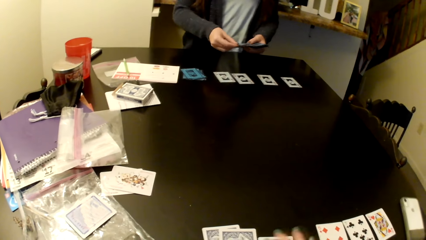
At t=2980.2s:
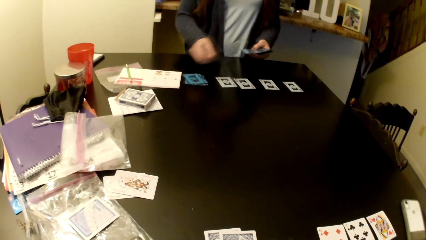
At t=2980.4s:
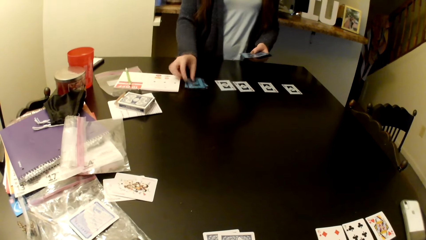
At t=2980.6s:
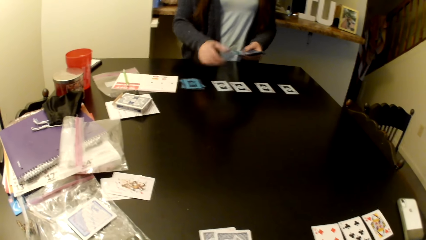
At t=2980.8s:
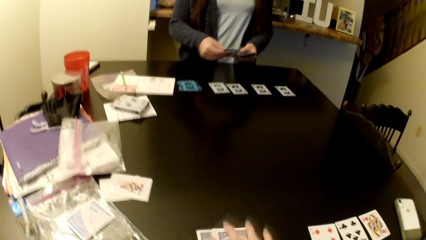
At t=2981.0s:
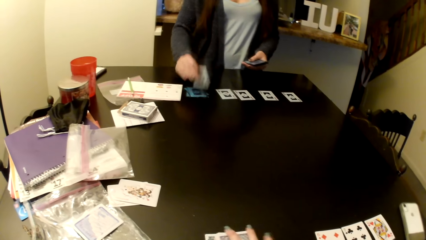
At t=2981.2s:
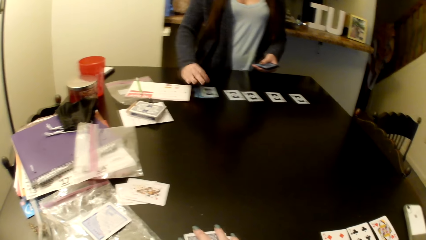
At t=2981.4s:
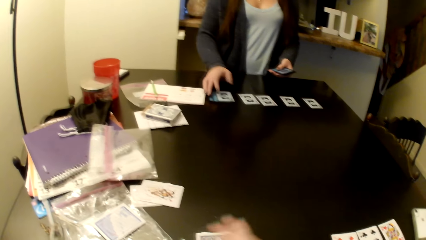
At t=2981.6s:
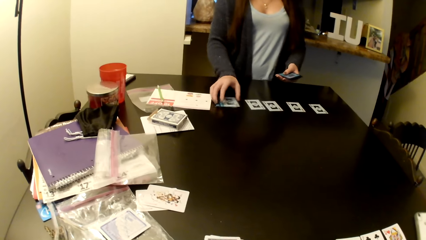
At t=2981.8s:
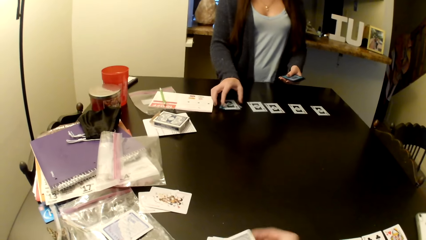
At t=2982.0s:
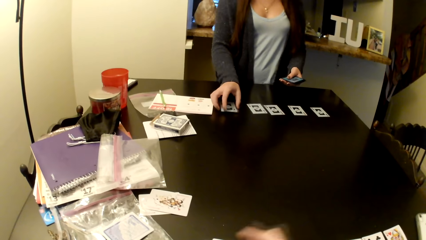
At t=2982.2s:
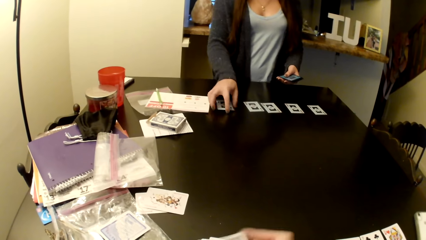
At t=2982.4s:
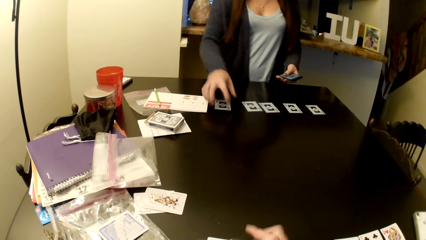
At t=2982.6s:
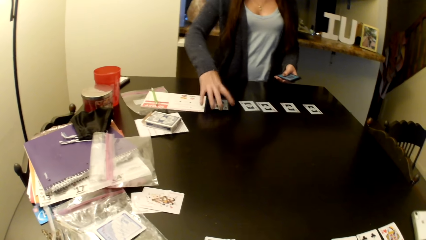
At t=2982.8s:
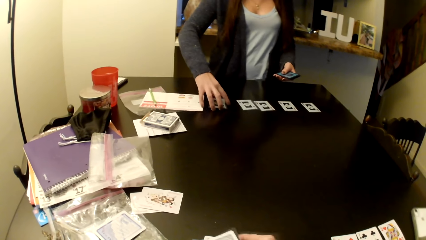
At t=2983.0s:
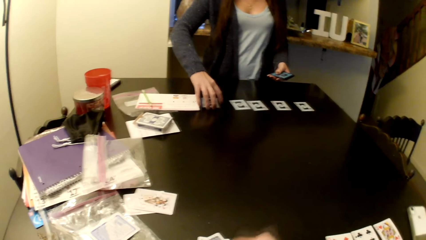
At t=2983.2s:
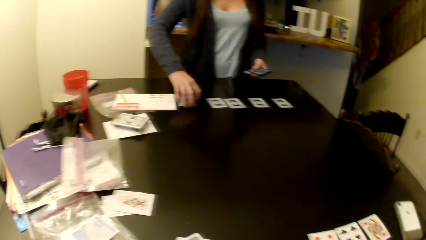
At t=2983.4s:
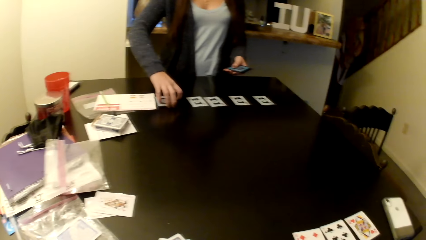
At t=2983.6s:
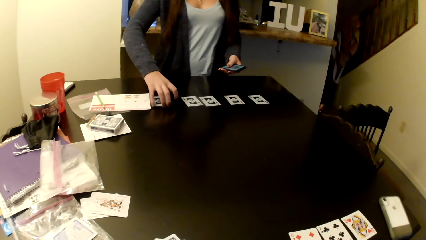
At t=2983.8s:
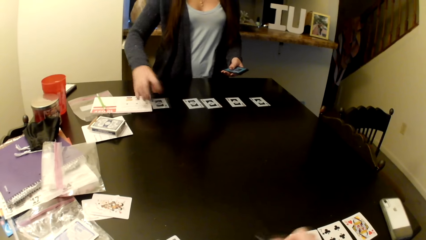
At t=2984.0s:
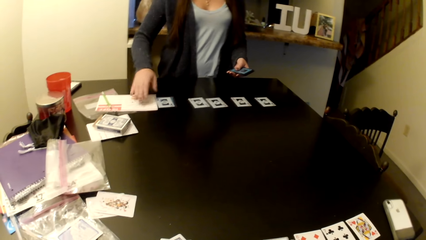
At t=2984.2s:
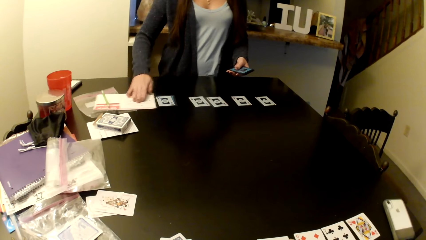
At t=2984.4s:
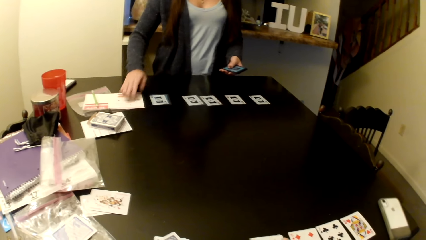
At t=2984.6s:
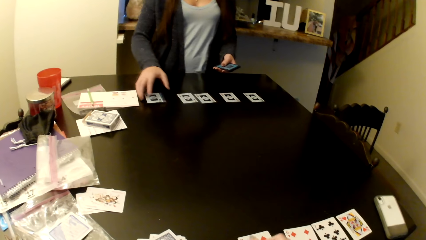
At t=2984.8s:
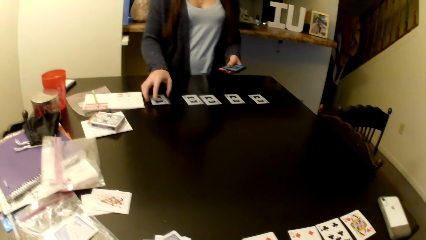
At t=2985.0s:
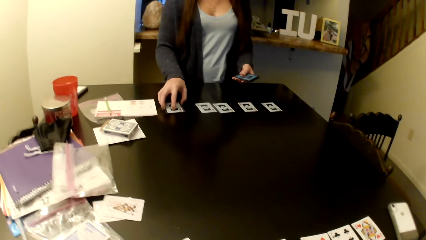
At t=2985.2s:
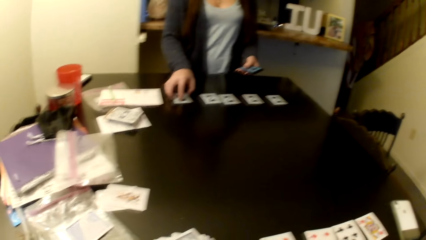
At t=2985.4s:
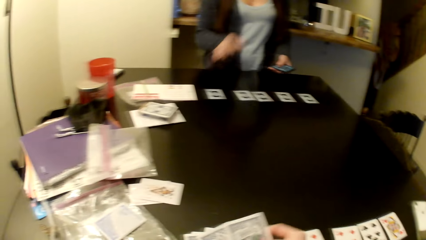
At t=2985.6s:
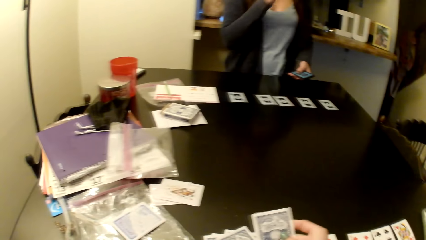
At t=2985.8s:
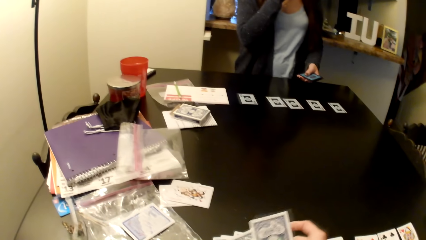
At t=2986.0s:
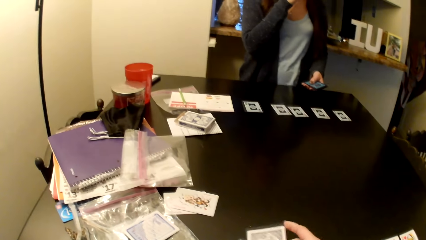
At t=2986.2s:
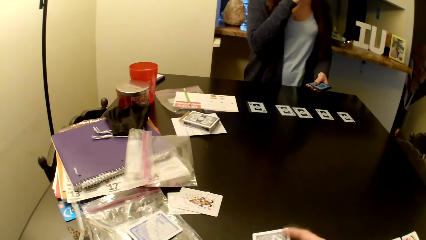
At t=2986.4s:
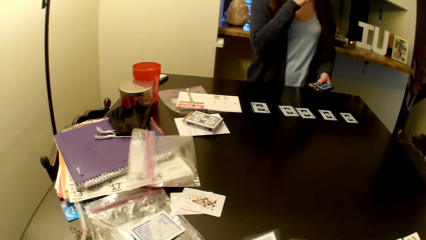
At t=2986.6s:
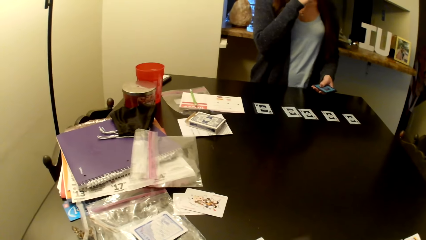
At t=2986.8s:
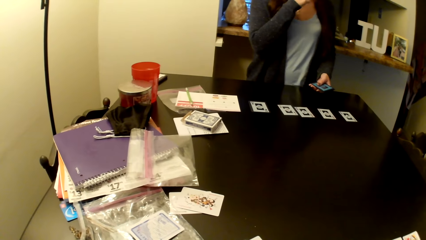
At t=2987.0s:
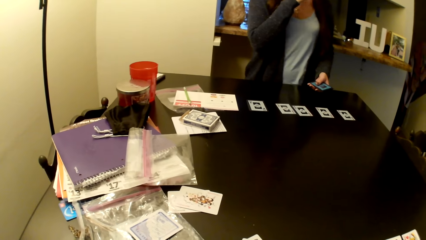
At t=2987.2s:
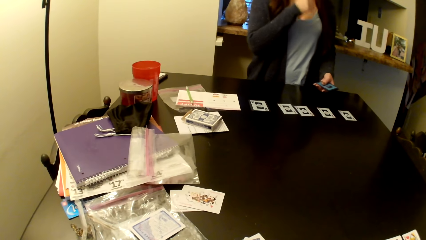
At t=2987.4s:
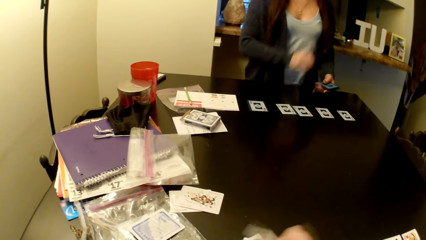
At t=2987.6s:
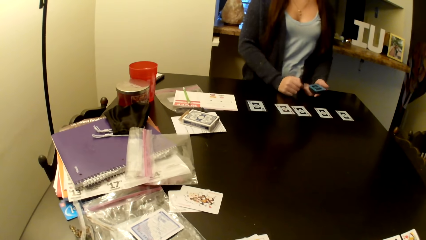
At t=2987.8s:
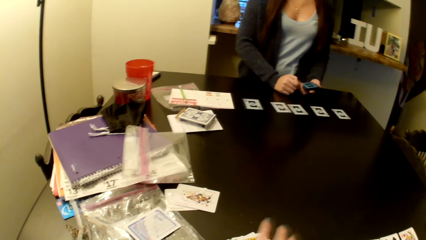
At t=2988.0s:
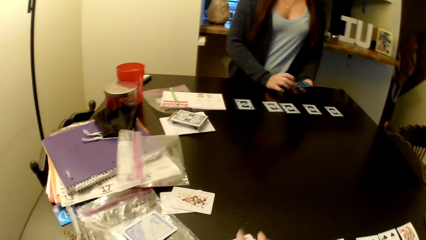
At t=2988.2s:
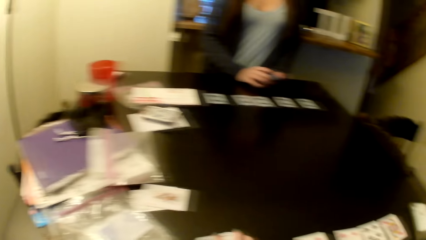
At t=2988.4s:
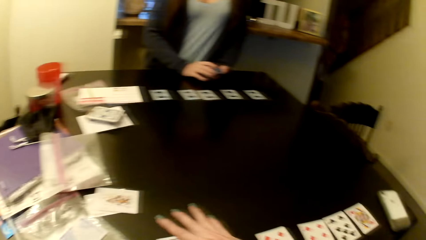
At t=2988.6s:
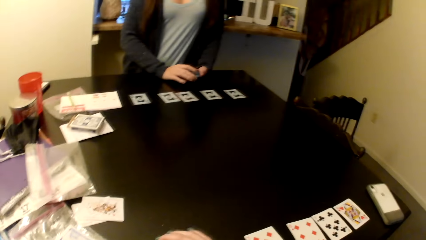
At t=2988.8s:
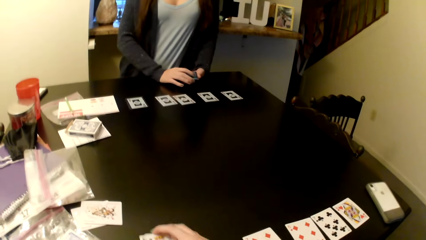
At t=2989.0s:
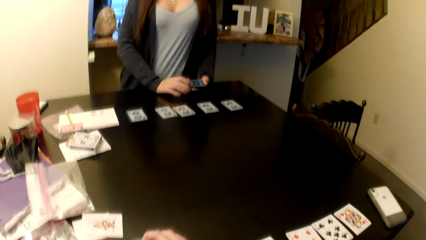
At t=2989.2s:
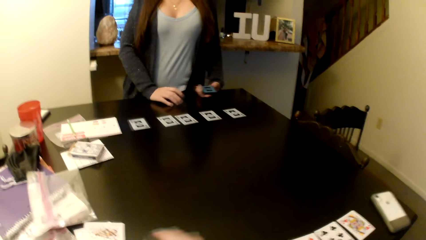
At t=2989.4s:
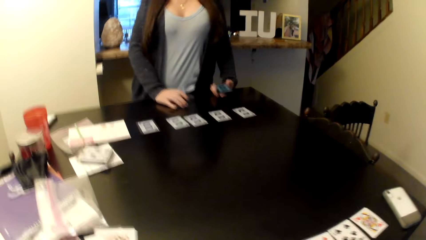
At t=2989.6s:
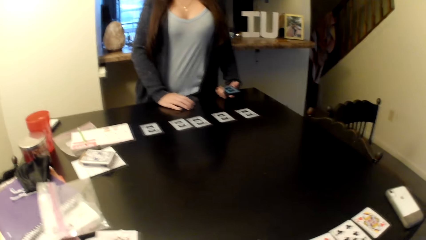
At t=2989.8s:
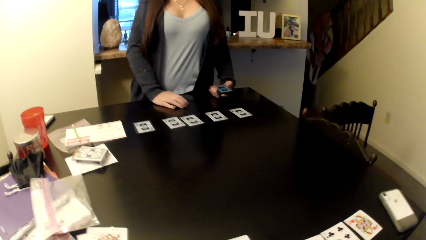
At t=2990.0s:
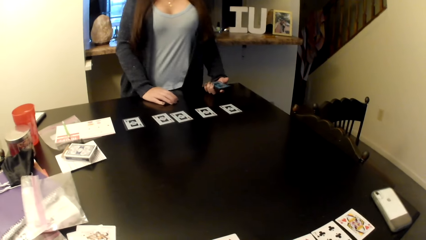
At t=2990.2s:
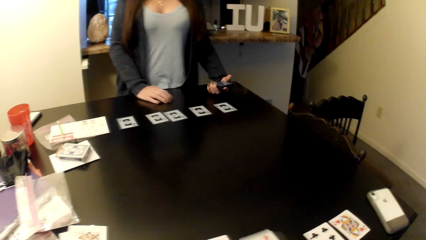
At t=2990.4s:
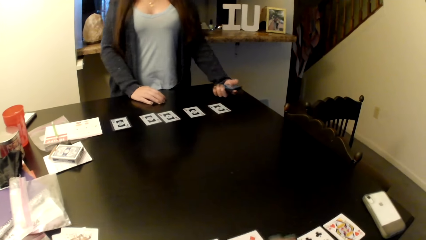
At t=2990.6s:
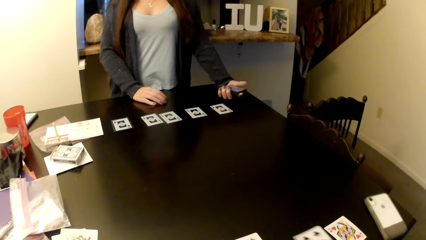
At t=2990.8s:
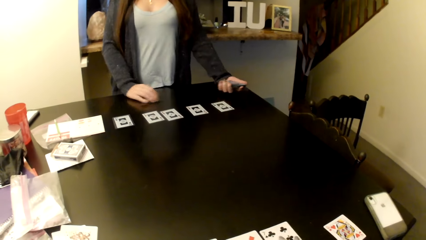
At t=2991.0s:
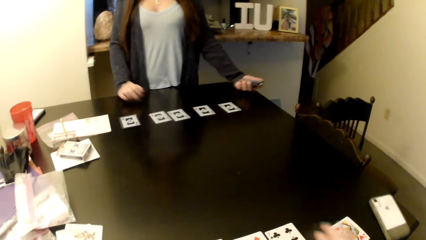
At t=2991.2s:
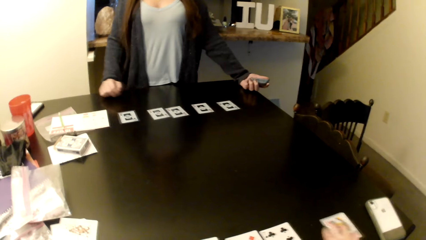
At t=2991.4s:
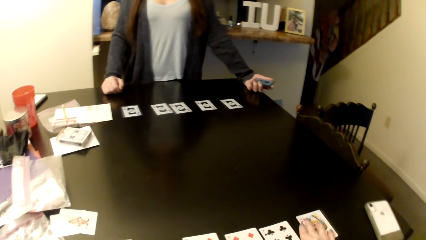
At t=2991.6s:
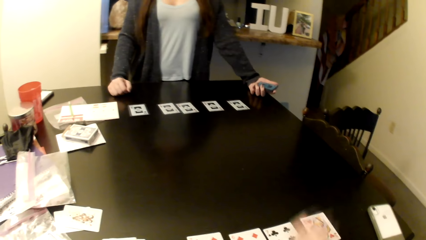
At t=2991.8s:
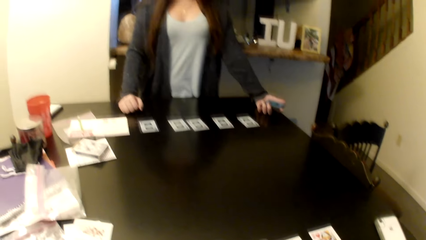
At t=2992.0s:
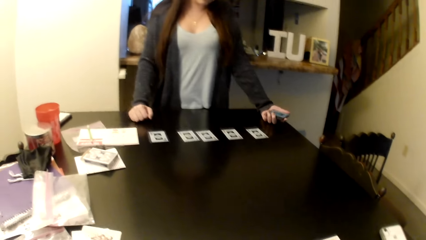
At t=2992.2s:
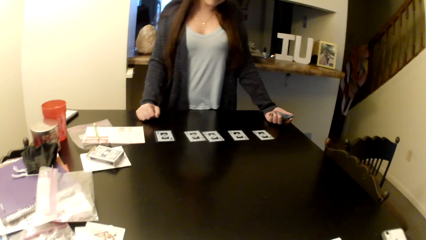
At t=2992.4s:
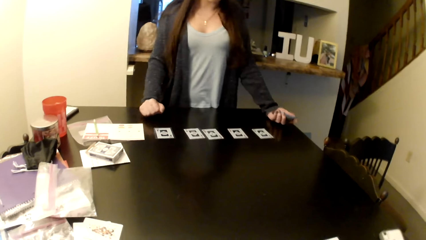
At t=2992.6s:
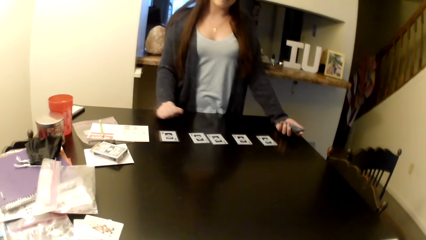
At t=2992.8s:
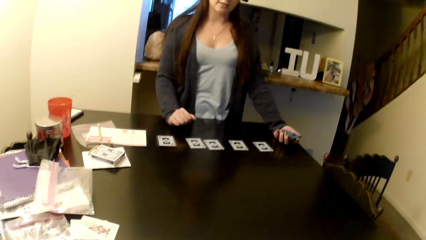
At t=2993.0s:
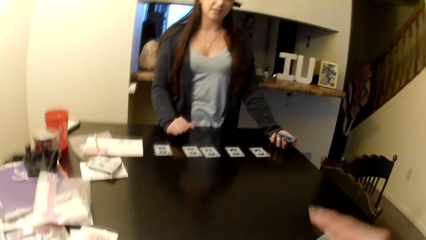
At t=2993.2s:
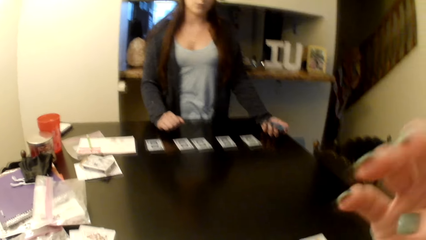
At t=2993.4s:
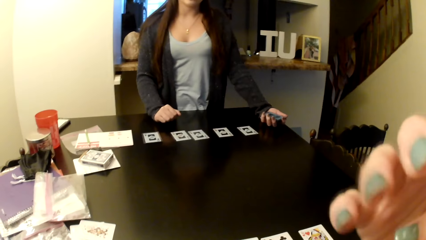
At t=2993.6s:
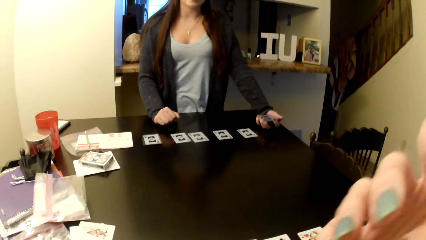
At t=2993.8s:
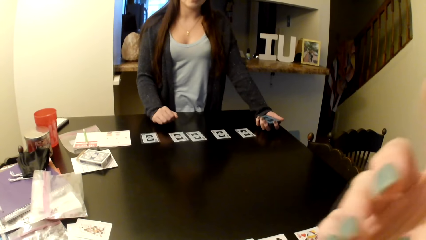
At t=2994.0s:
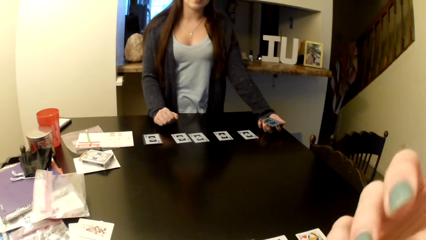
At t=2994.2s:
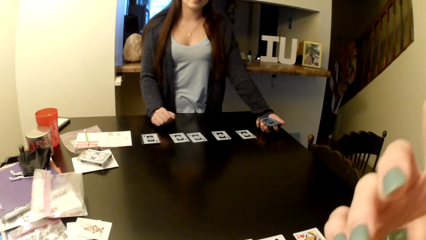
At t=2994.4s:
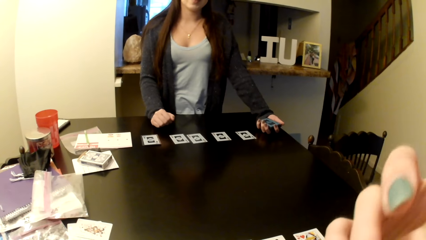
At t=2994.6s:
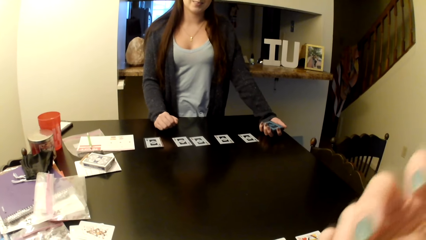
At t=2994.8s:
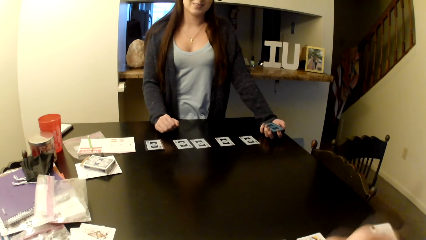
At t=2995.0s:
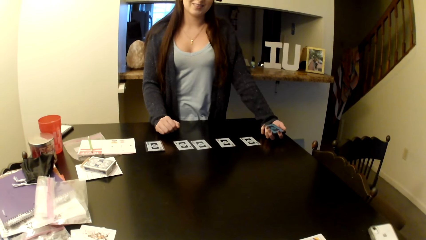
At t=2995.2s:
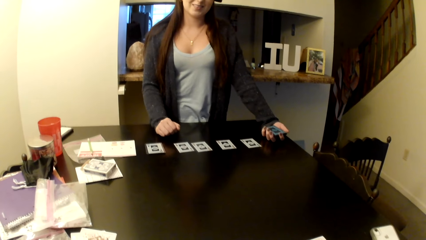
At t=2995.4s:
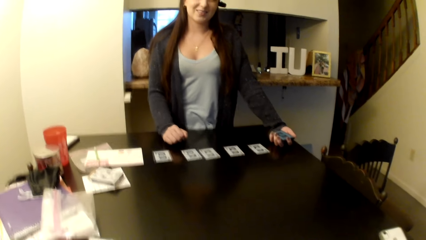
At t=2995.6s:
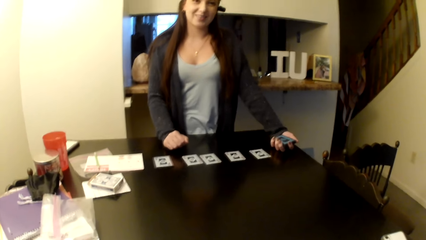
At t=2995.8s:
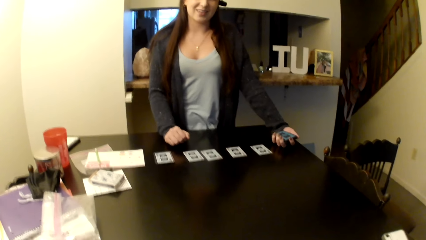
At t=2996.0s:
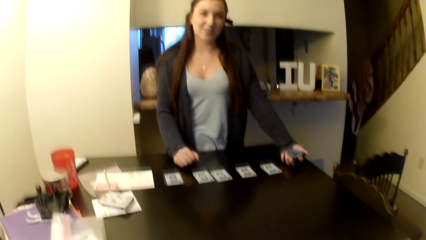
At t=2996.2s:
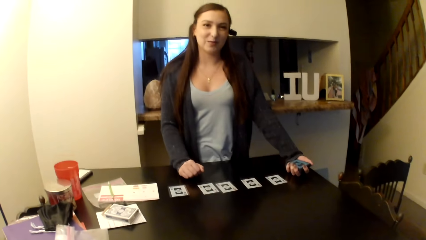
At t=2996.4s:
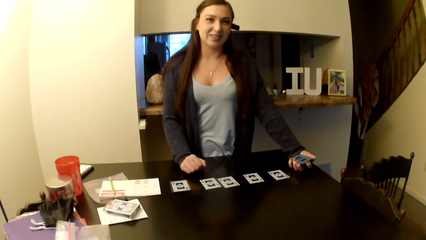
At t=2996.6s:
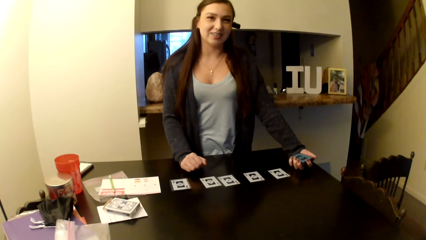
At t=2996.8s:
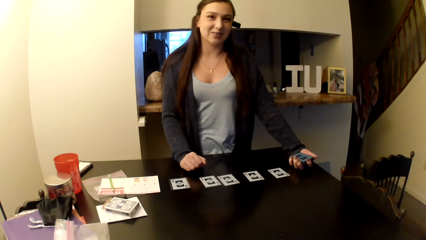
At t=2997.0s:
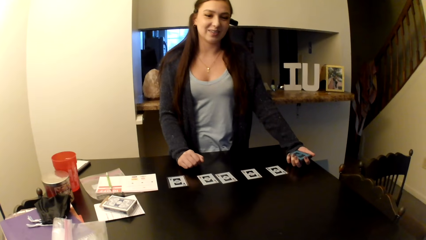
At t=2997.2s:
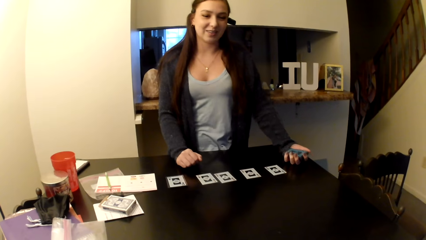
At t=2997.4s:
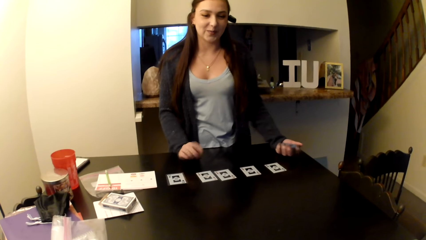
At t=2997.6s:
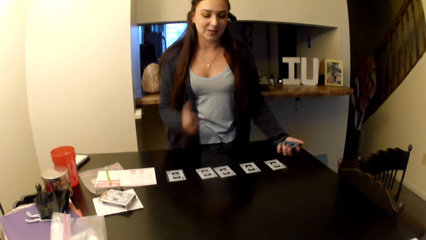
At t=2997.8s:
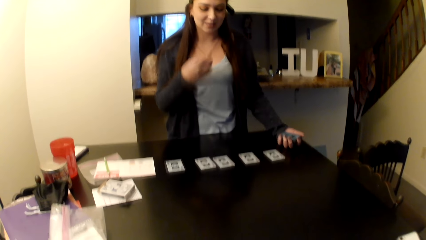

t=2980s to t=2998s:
A woman picks up the card and puts the card on the table. The camera wearer places the cards on the desktop. She touches her face with her hand. She wipes her face with her hand. The woman talks to the camera wearer.
